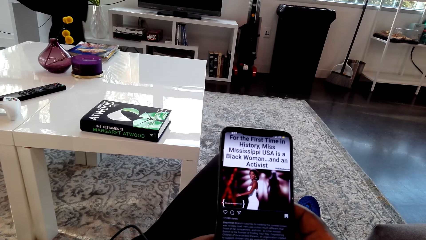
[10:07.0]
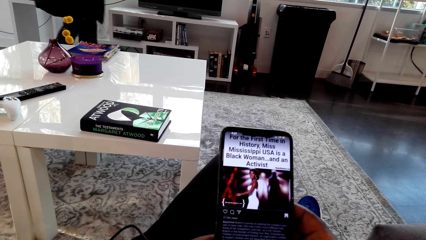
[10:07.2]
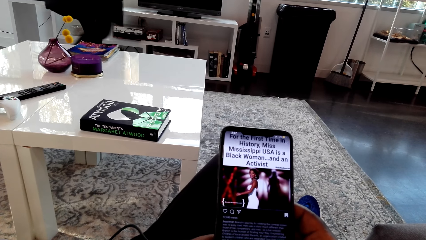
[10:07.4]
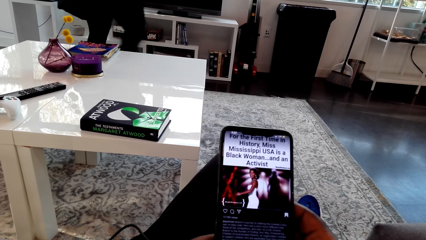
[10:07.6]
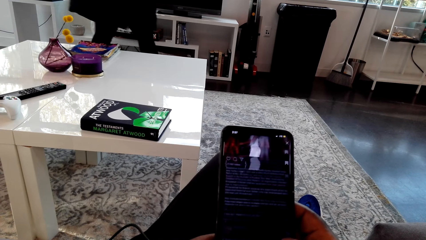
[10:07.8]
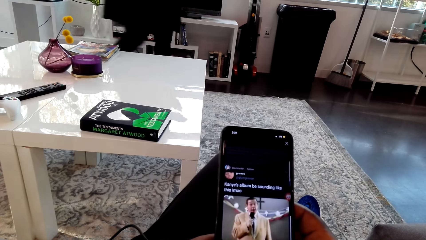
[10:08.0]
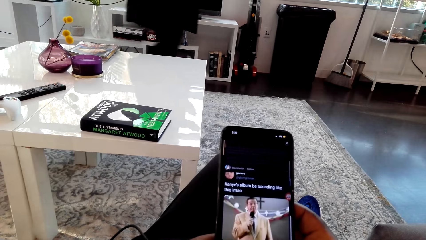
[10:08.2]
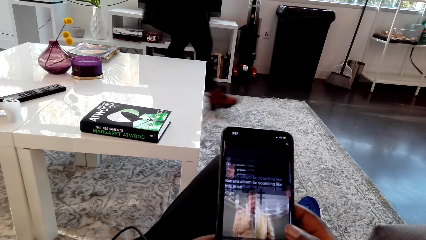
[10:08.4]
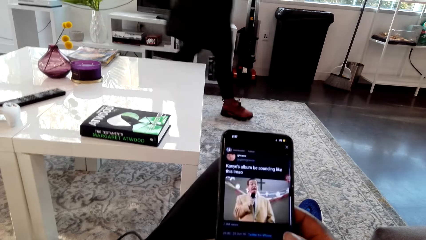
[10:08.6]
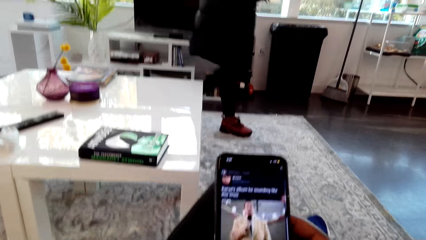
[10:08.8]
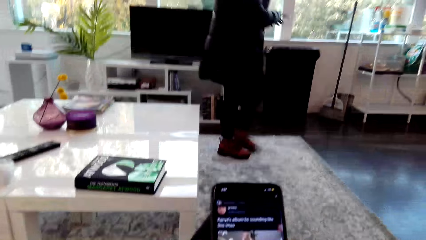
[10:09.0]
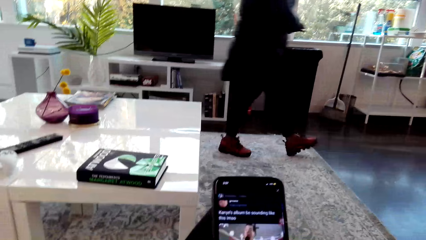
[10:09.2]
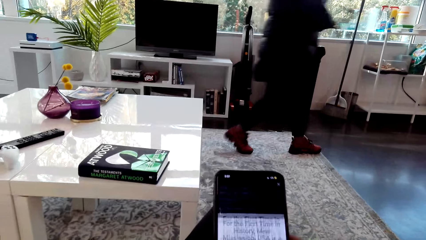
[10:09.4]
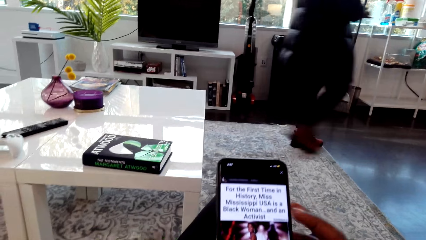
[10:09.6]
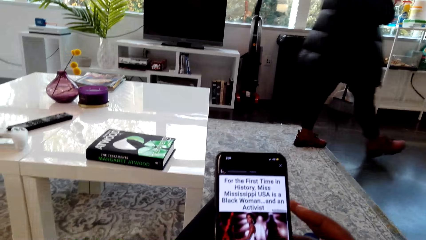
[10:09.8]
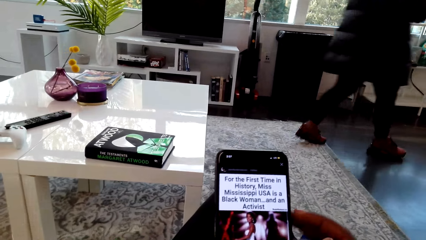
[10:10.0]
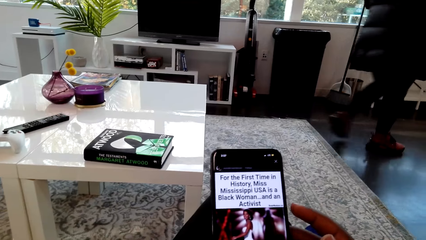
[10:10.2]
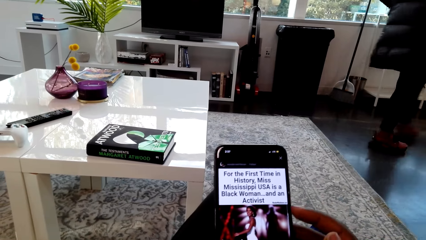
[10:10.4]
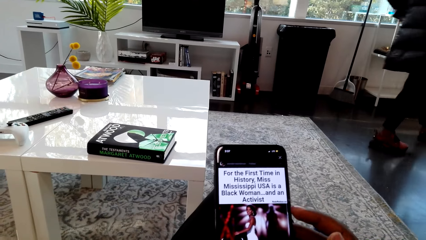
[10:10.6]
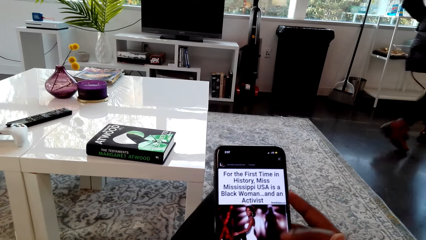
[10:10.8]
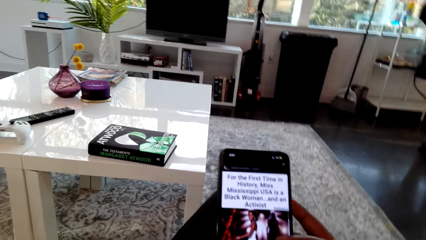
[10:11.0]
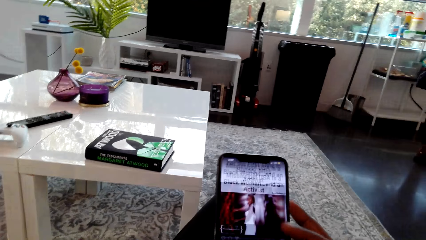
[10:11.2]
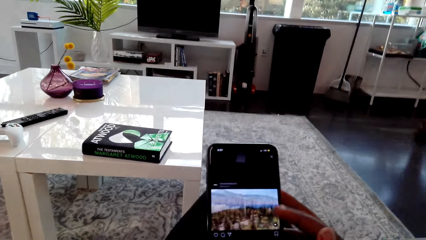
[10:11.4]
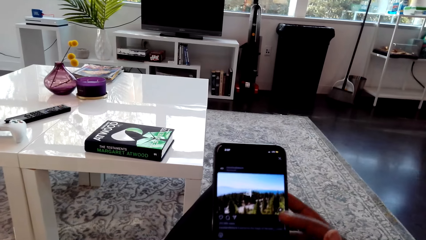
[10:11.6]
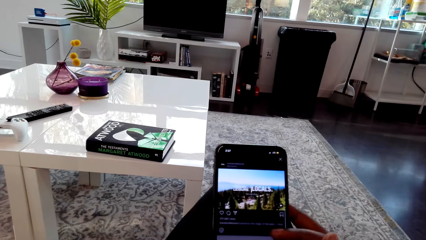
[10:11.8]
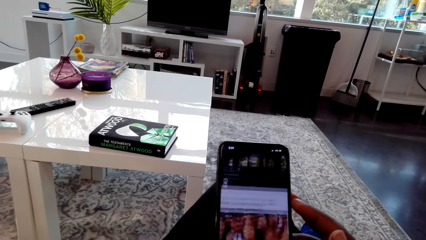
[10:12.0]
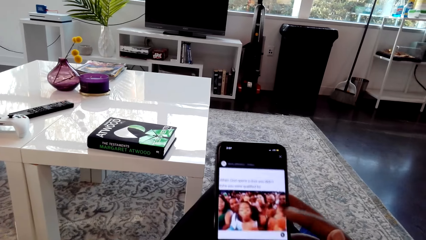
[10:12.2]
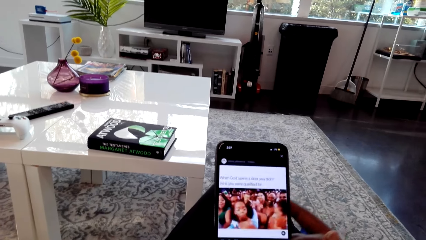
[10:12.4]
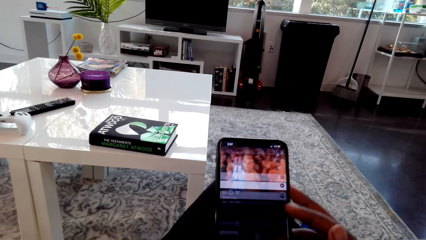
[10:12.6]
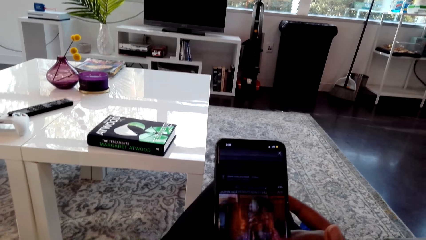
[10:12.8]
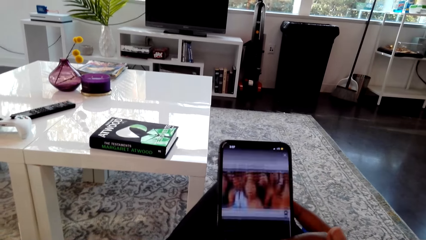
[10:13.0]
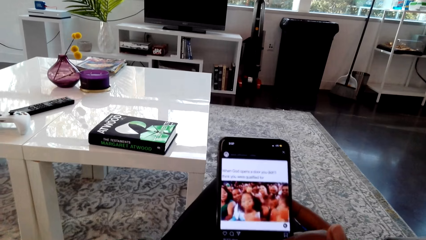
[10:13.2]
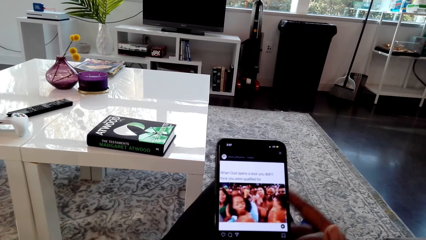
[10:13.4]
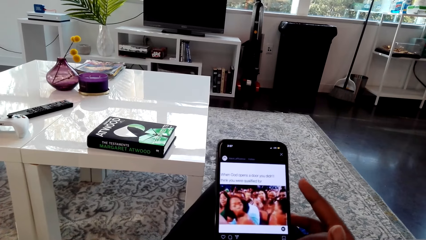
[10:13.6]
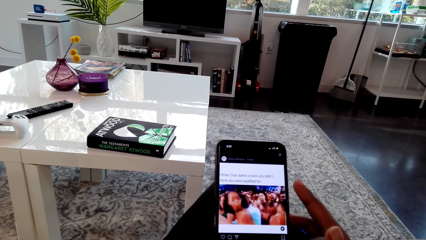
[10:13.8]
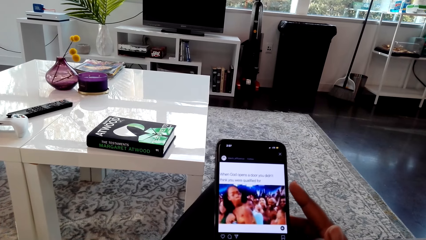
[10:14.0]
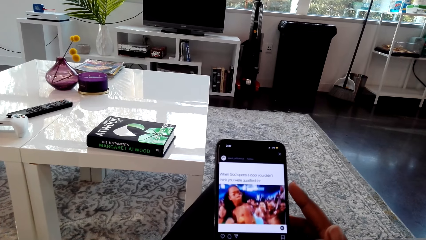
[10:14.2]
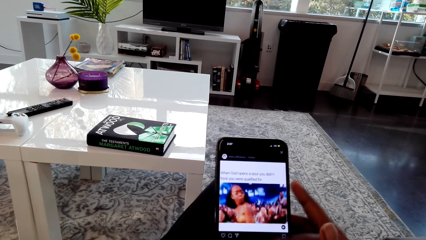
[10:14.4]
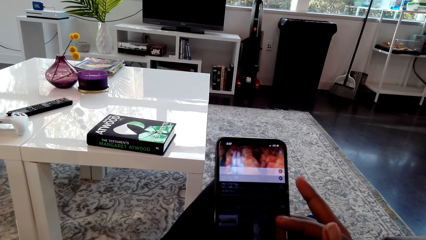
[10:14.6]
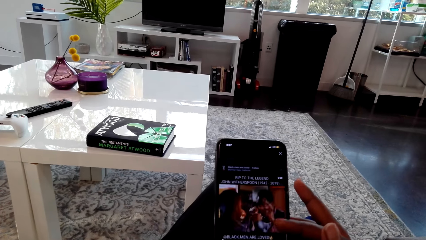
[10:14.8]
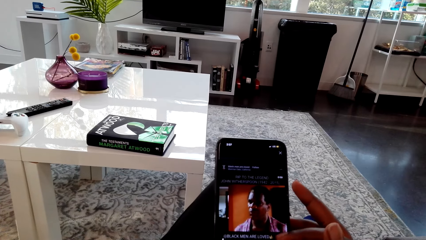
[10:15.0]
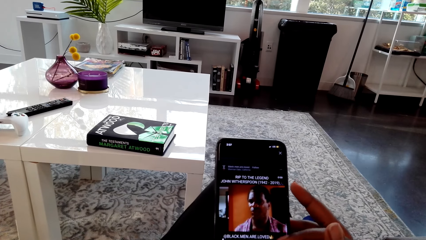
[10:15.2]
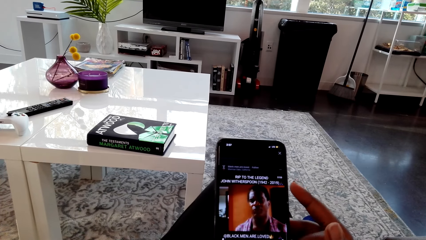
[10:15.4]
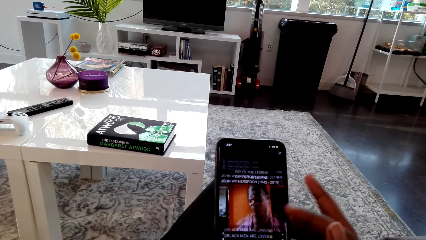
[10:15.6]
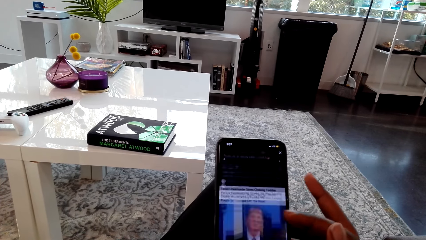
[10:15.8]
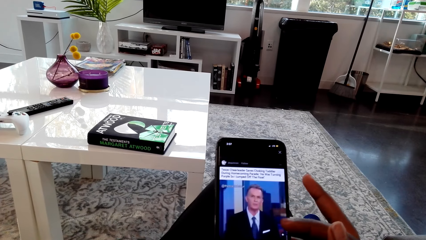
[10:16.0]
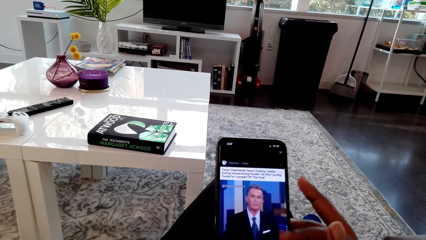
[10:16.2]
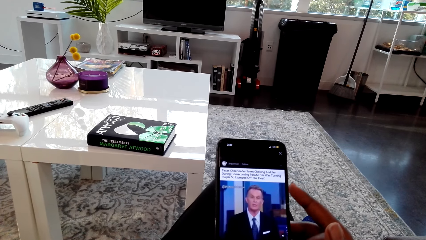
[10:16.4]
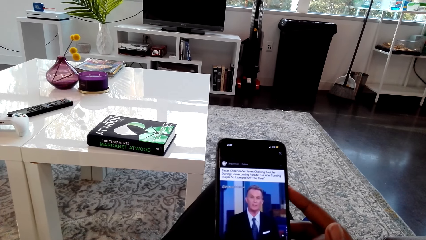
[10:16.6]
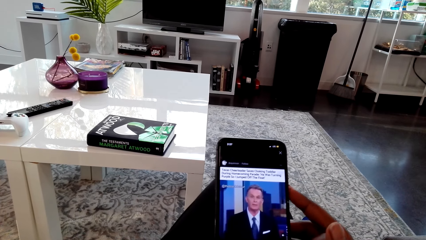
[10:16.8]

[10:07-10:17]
The camera wearer looks at the phone screen. A woman talks to the camera wearer. The camera wearer looks at the phone screen and talks to the woman. They touch the phone screen with the right hand finger and look at the phone screen.

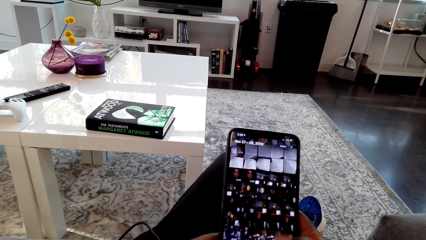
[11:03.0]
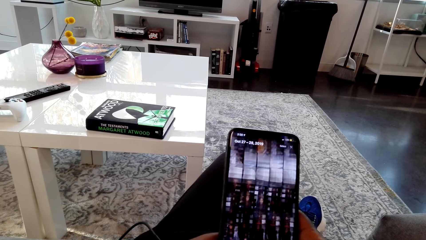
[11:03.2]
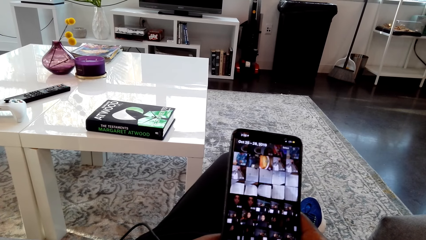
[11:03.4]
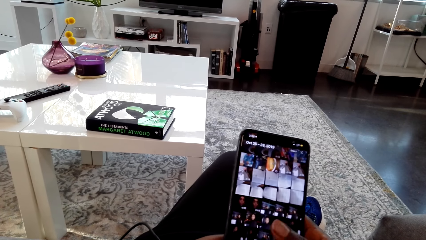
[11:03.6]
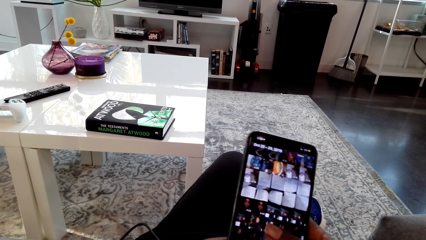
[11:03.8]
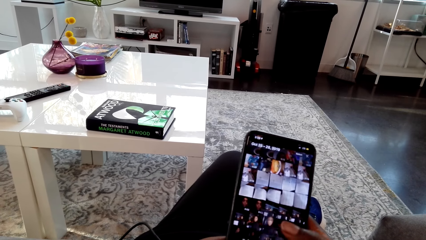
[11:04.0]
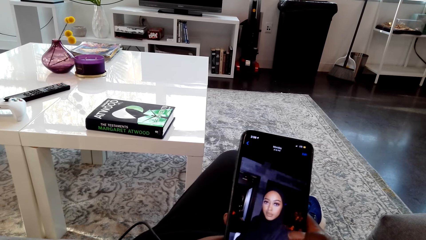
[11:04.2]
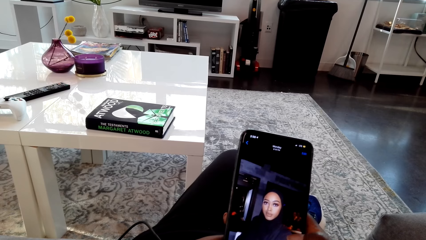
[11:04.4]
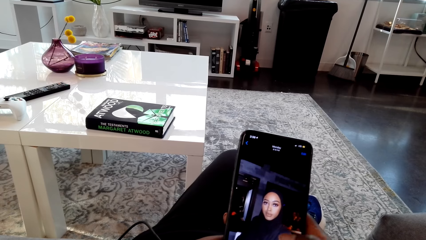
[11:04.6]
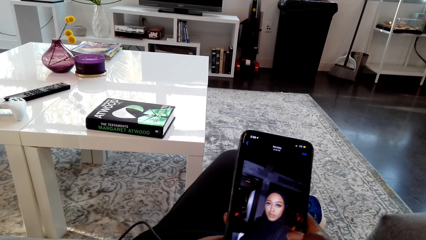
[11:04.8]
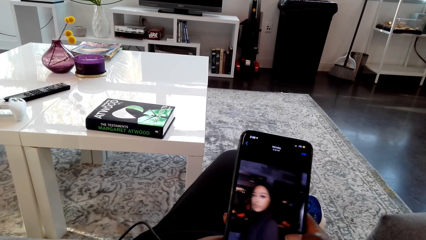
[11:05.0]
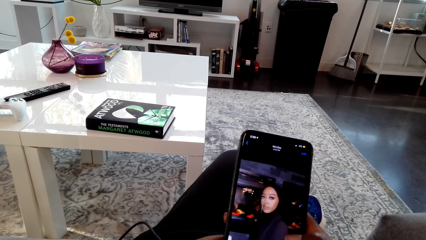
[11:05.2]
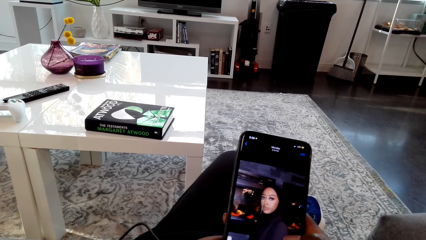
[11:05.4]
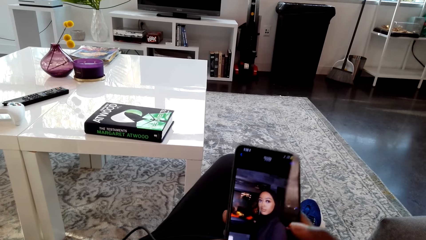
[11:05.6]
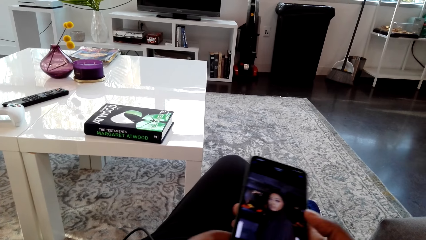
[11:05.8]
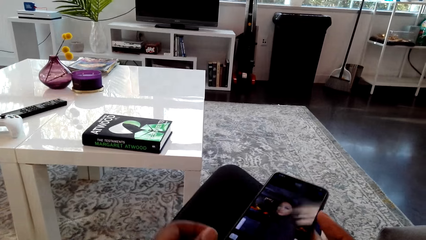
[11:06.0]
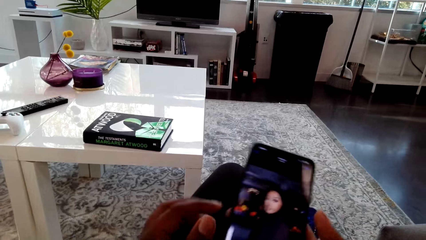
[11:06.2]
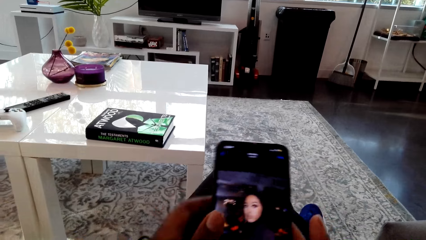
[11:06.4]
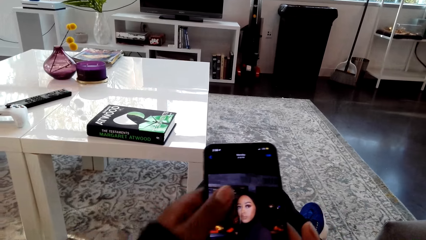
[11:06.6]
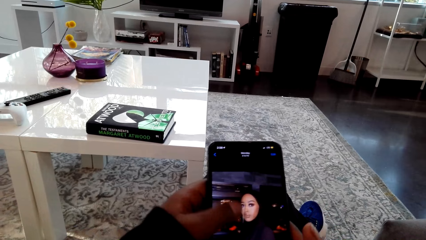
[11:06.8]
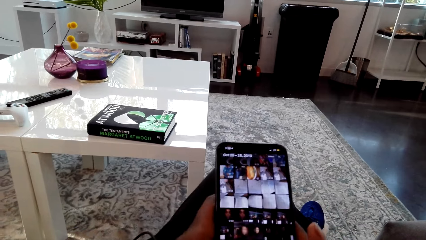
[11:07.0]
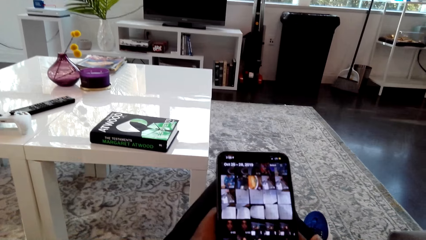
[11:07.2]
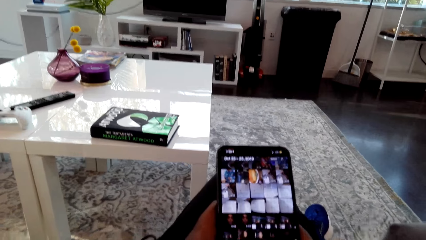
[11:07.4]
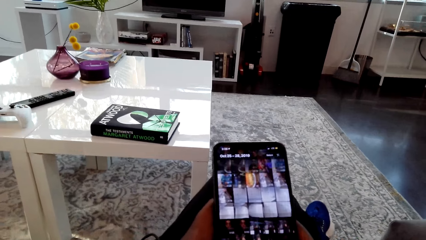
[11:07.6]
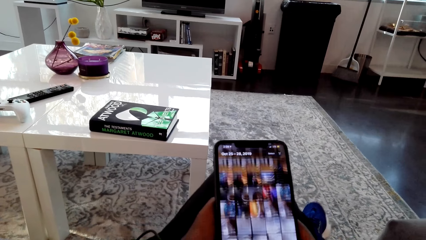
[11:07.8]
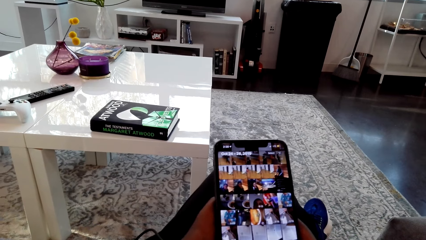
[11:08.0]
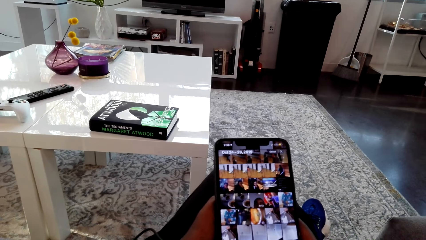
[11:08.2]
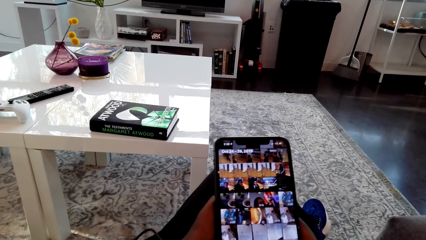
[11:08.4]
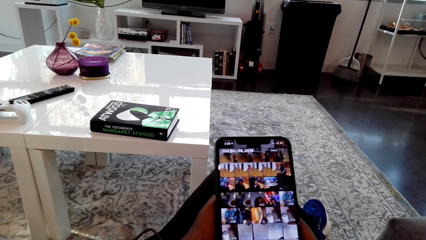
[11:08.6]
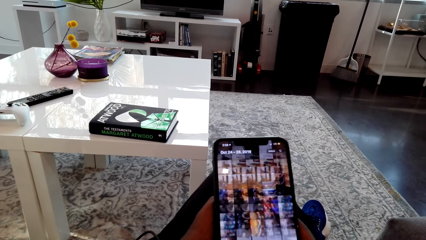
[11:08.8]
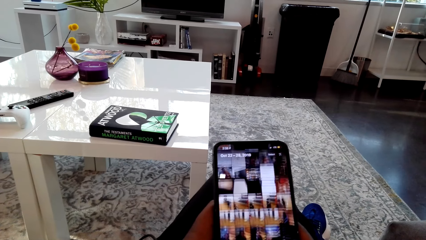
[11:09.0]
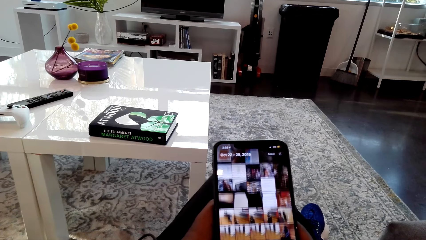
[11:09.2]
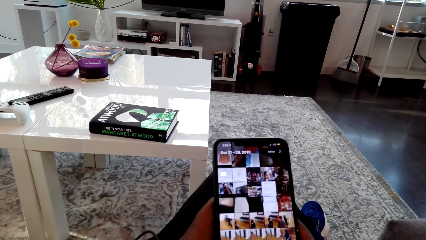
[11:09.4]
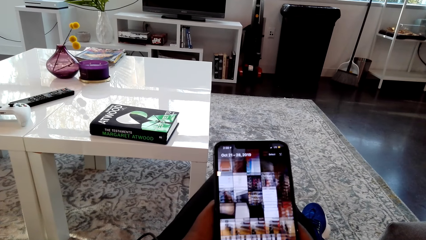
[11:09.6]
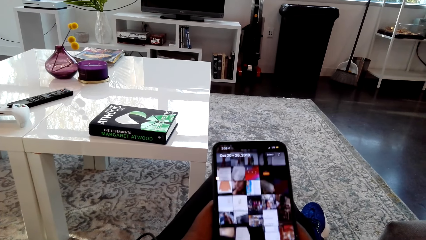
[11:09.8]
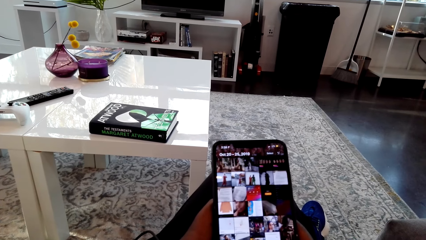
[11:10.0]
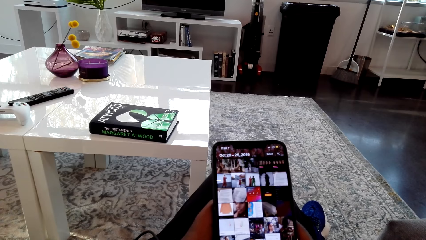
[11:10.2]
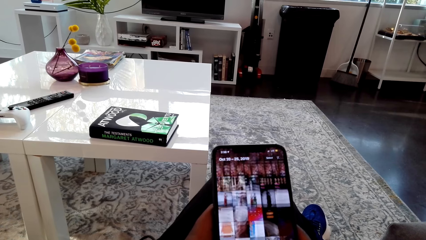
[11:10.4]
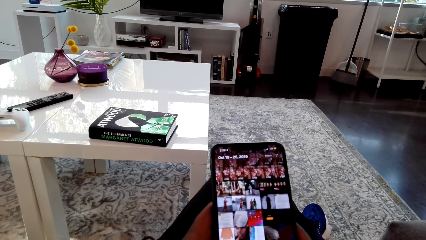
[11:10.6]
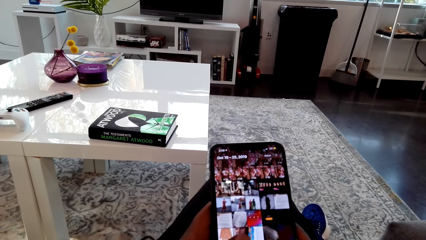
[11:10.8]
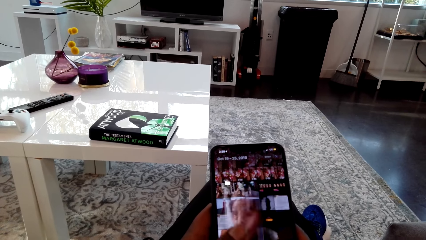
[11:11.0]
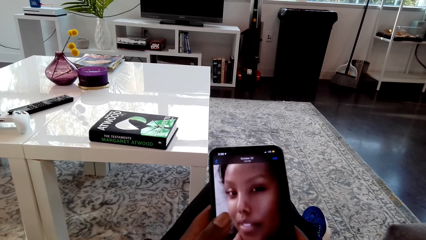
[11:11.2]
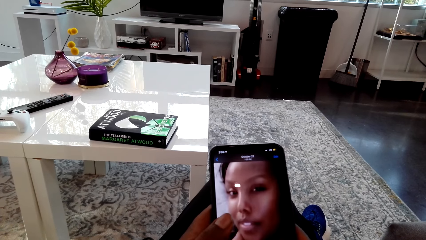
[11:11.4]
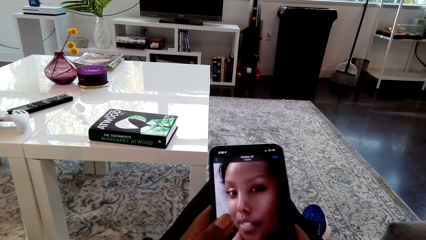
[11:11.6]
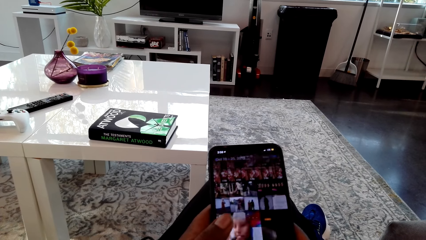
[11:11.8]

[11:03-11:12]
The camera wearer looks at the phone screen. A woman talks to the camera wearer. The camera wearer looks at the phone screen and talks to the woman. The woman talks to the camera wearer. The camera wearer looks at the phone screen and talks to the woman. The woman talks to the camera wearer. The camera wearer looks at the phone screen.
